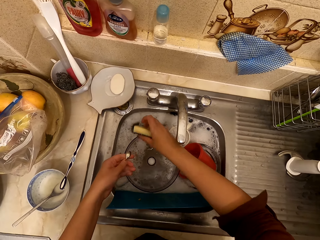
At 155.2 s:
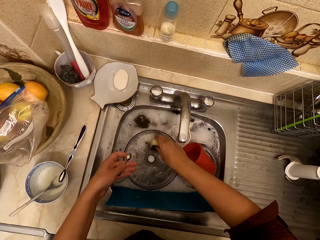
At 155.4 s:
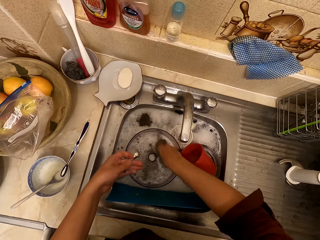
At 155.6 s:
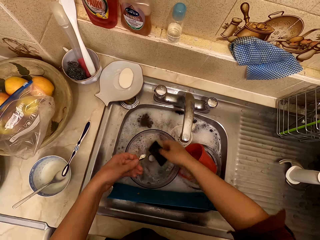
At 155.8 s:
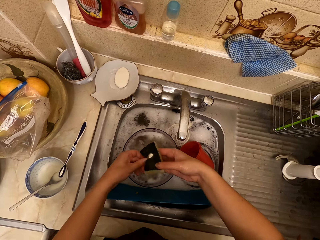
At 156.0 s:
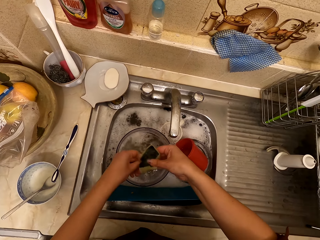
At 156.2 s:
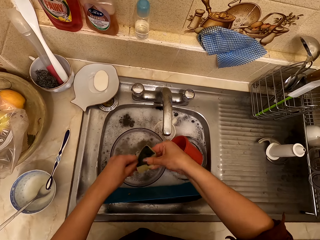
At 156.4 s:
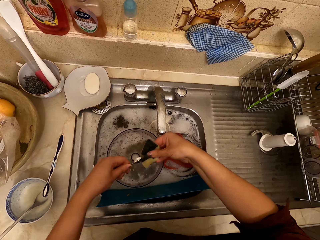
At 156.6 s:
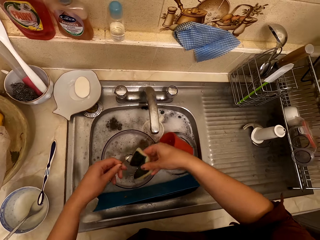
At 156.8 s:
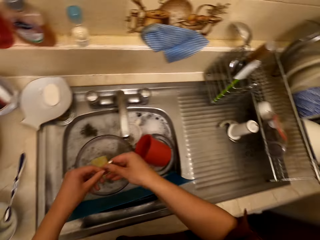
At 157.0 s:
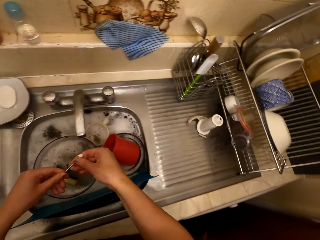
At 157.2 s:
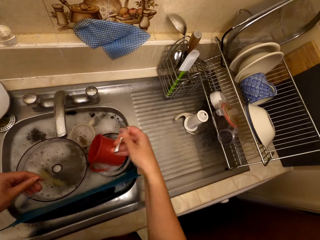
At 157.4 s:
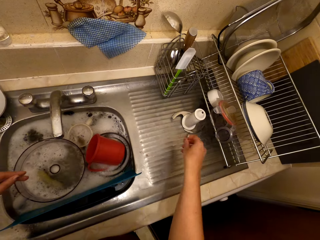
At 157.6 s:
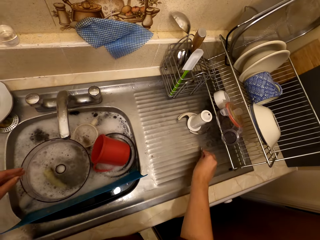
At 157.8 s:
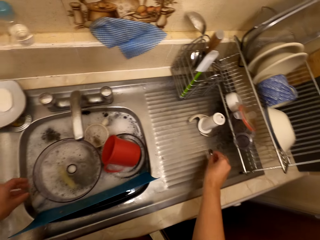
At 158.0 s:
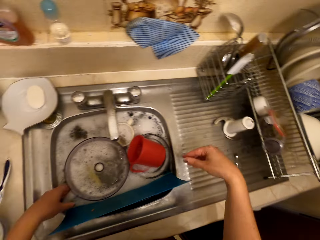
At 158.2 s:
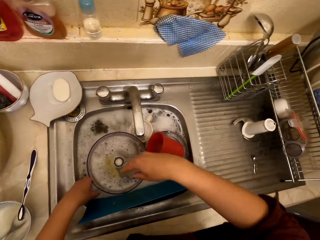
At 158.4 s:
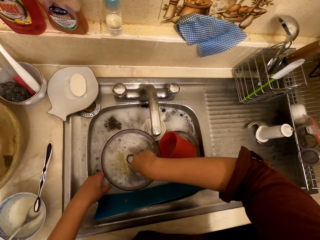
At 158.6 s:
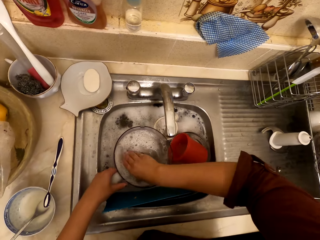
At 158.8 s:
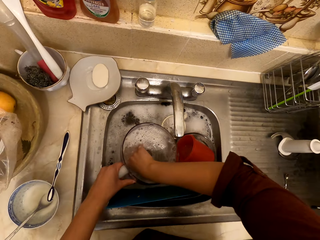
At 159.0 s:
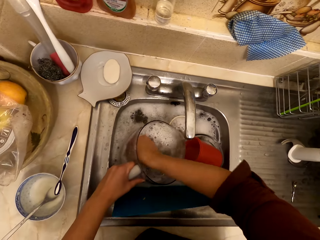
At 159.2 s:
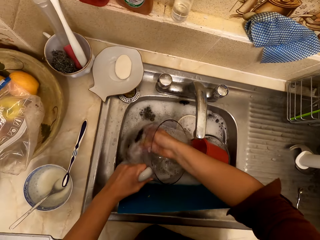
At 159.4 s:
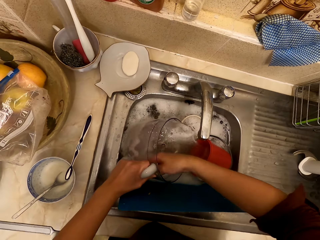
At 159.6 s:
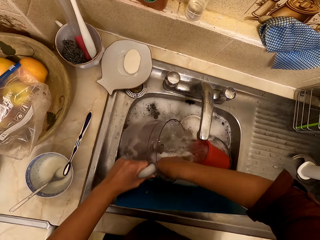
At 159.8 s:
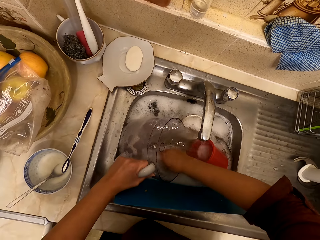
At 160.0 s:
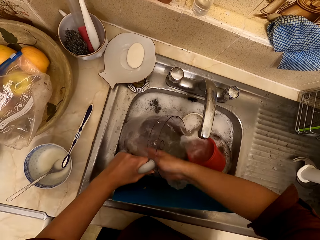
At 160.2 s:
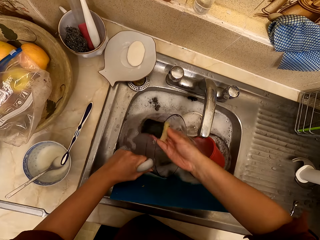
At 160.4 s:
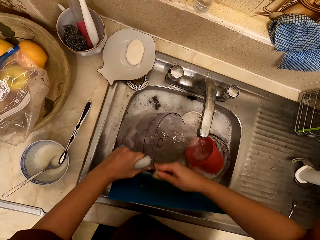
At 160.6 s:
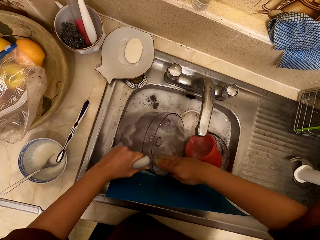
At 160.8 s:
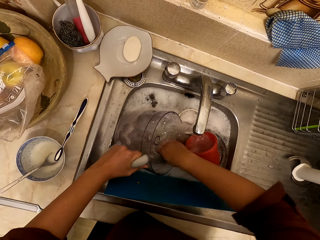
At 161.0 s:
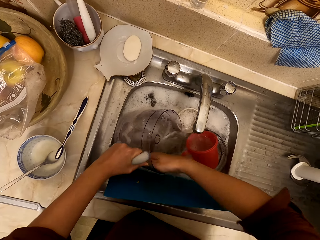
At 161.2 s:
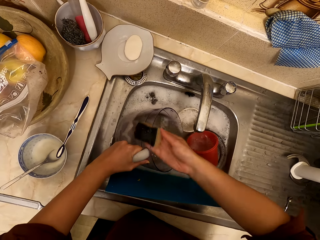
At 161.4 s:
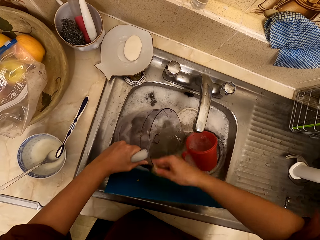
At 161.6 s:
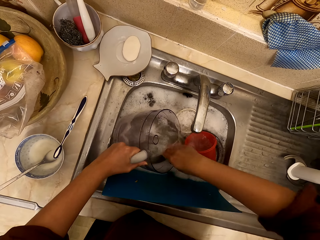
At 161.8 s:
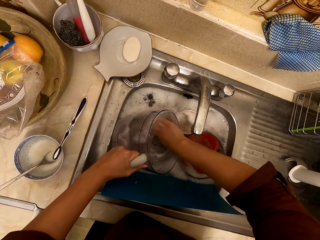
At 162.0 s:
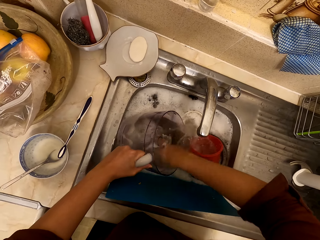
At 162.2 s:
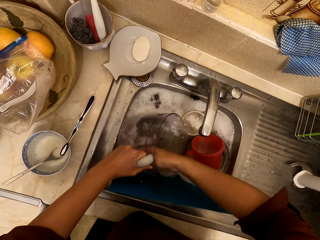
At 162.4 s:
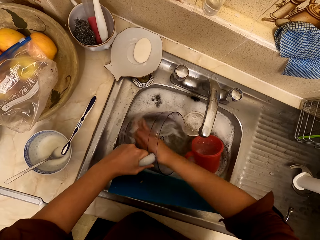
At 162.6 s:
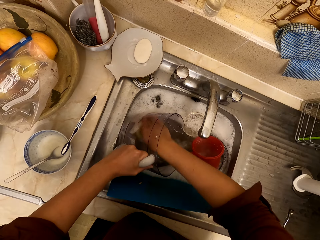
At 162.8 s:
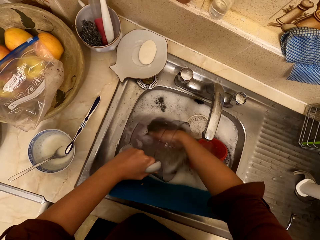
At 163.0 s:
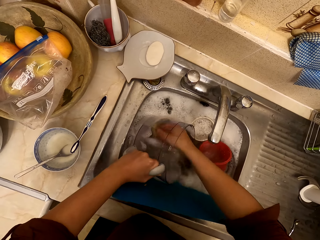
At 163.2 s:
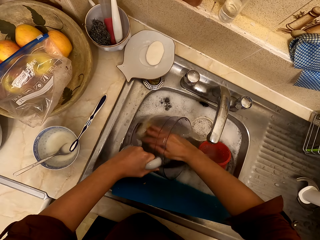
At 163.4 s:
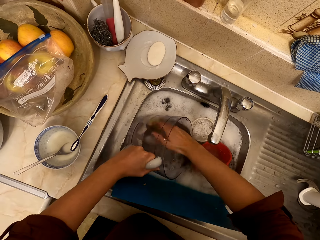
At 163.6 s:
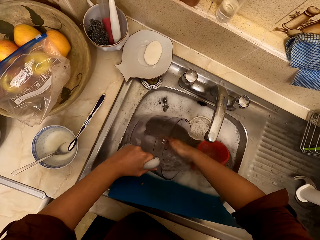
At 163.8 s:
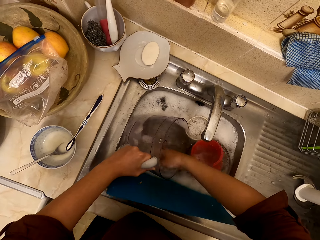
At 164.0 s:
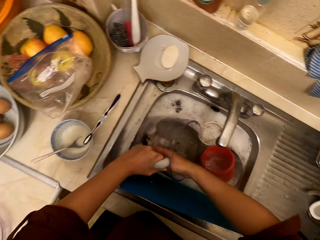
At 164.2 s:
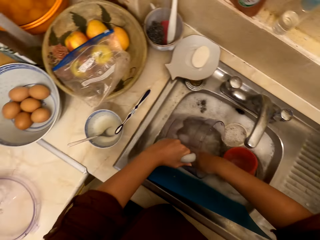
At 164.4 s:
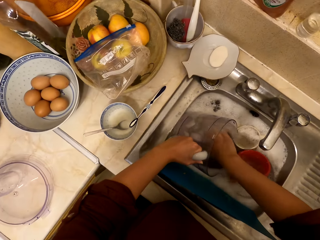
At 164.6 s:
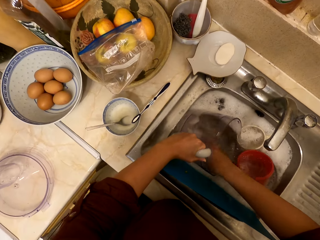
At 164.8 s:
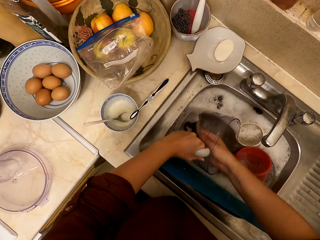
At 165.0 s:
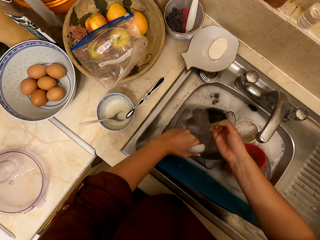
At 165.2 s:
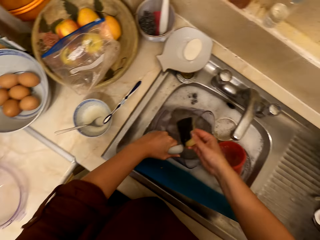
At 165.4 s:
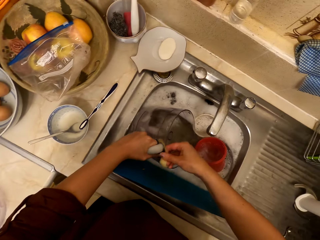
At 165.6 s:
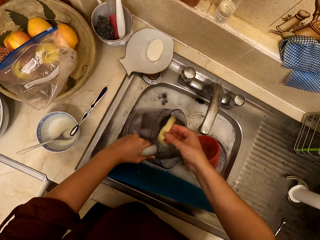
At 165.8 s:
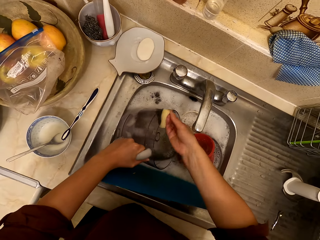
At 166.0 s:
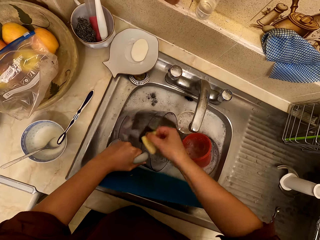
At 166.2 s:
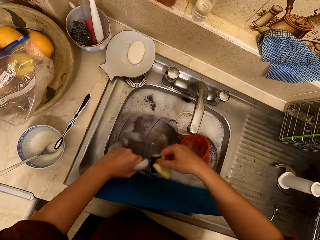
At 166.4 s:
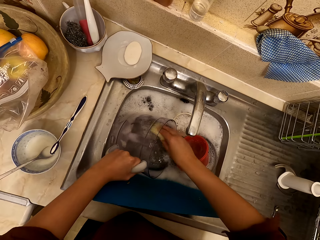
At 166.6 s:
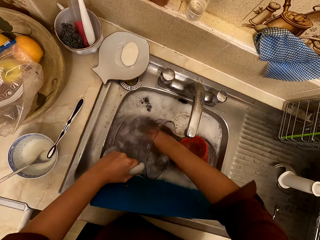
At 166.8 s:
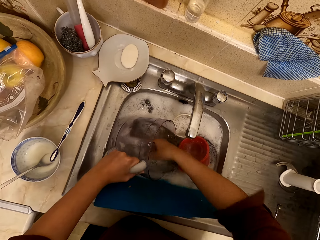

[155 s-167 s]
The camera wearer holds the spoon. They wash the spoon with the scouring pad. They put the spoon on the sink counter. They hold the sponge. They wash the bowl with the scouring rack. They hold the bowl.

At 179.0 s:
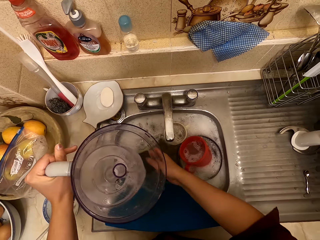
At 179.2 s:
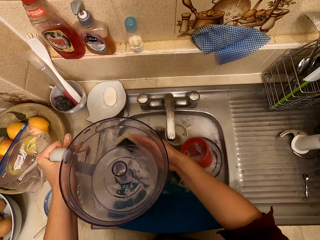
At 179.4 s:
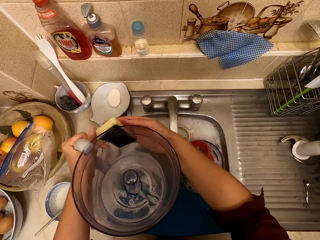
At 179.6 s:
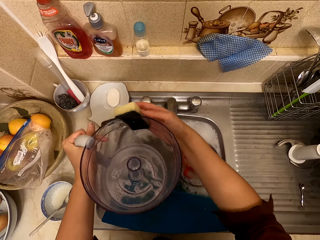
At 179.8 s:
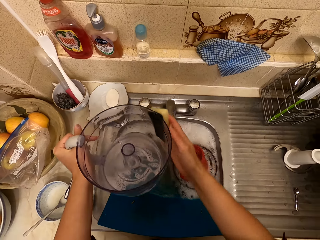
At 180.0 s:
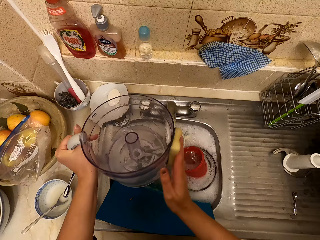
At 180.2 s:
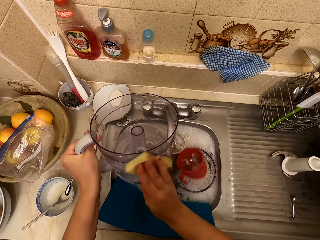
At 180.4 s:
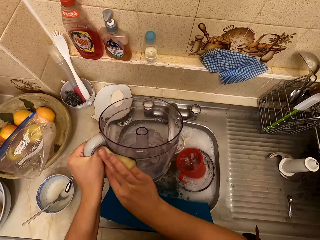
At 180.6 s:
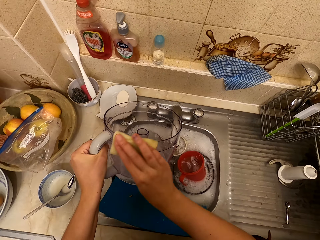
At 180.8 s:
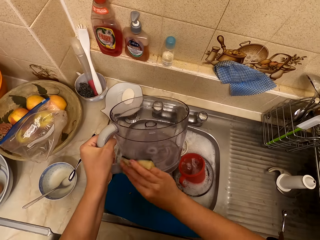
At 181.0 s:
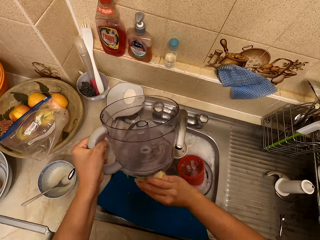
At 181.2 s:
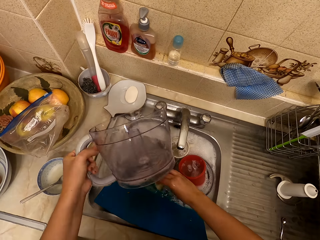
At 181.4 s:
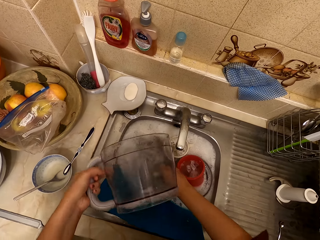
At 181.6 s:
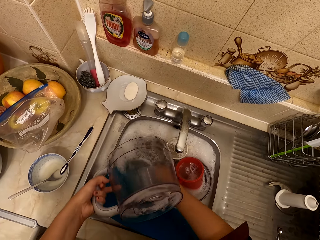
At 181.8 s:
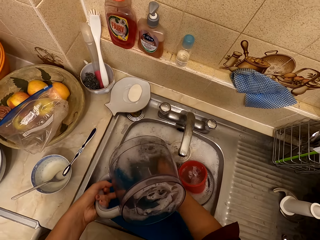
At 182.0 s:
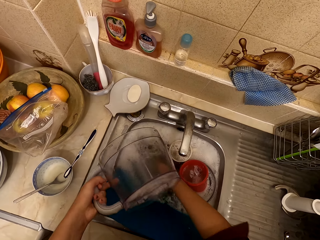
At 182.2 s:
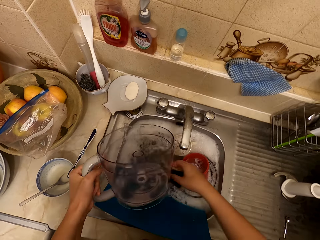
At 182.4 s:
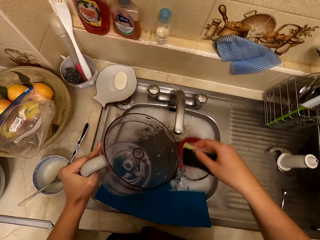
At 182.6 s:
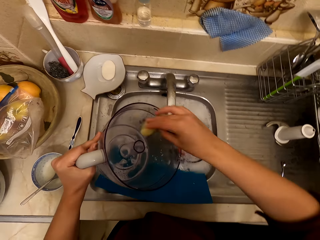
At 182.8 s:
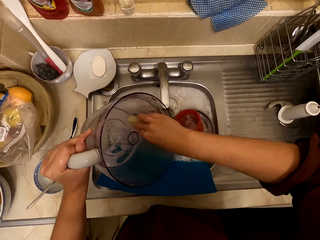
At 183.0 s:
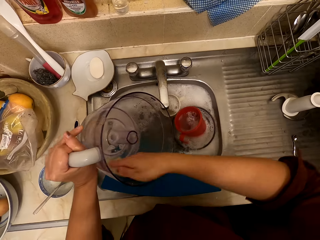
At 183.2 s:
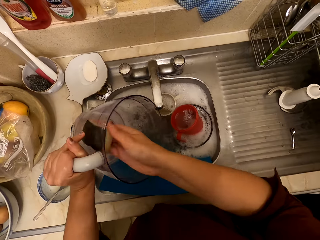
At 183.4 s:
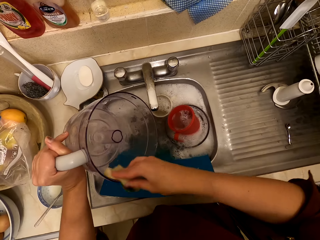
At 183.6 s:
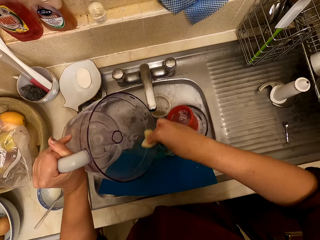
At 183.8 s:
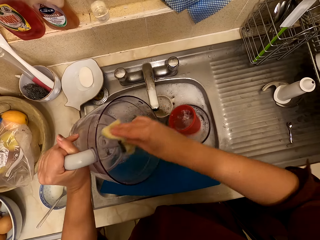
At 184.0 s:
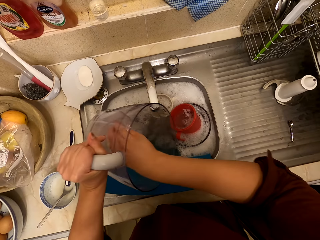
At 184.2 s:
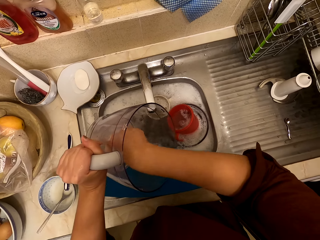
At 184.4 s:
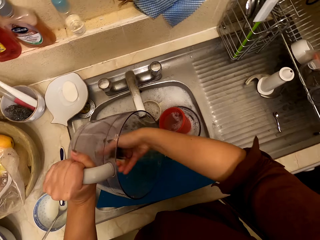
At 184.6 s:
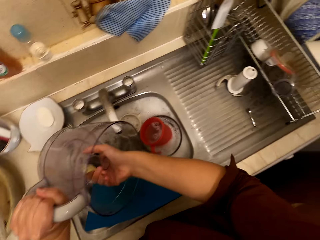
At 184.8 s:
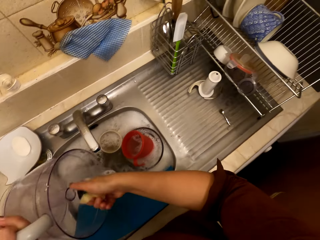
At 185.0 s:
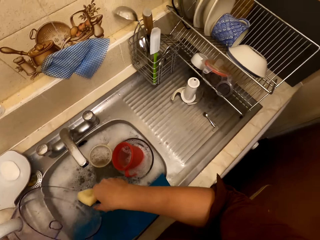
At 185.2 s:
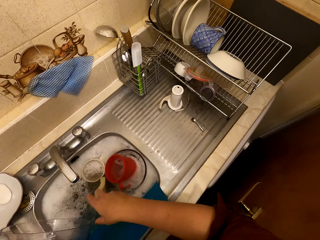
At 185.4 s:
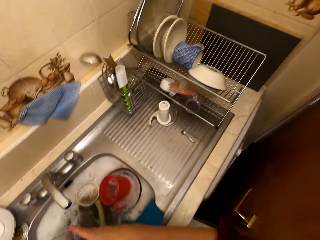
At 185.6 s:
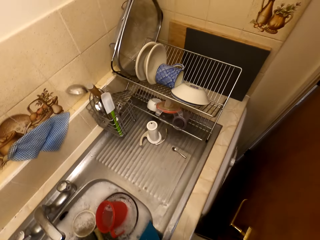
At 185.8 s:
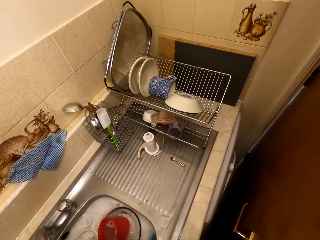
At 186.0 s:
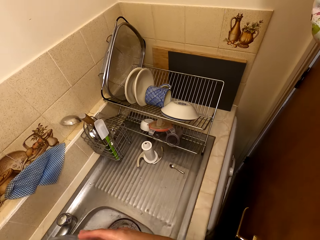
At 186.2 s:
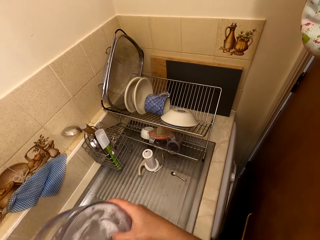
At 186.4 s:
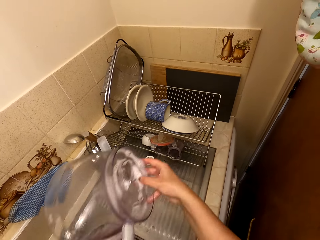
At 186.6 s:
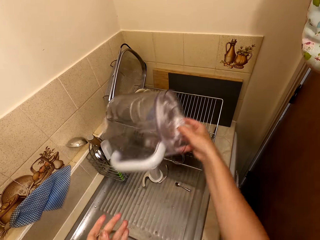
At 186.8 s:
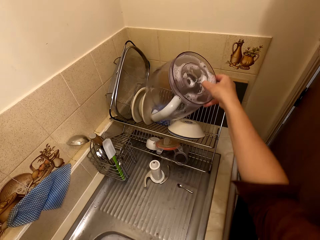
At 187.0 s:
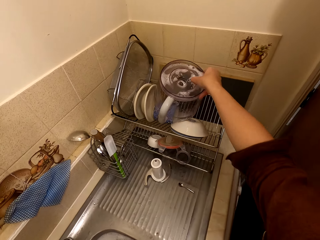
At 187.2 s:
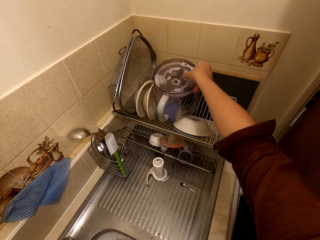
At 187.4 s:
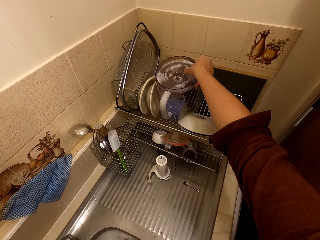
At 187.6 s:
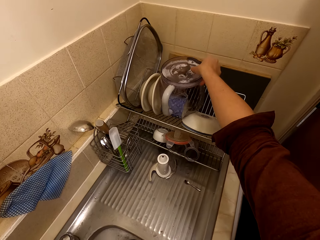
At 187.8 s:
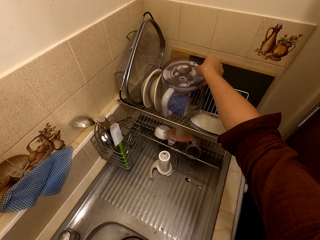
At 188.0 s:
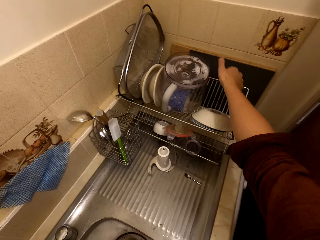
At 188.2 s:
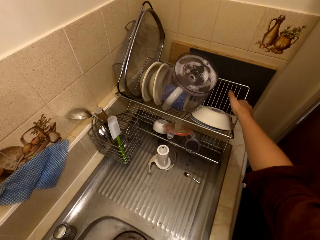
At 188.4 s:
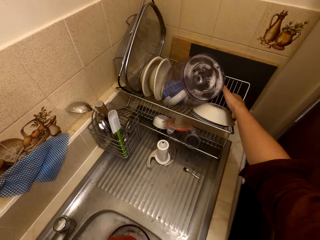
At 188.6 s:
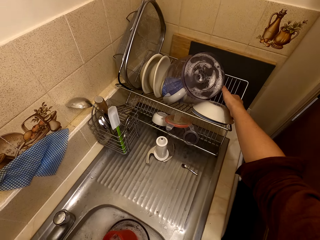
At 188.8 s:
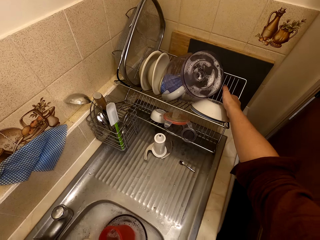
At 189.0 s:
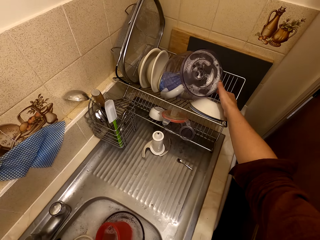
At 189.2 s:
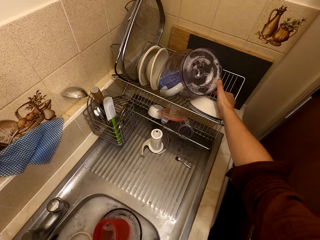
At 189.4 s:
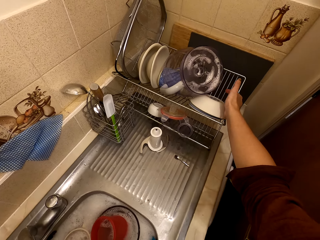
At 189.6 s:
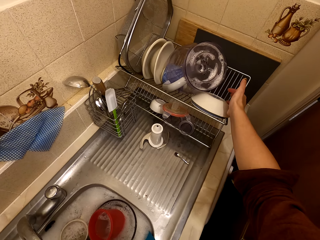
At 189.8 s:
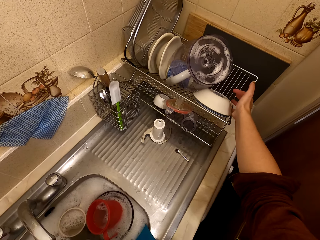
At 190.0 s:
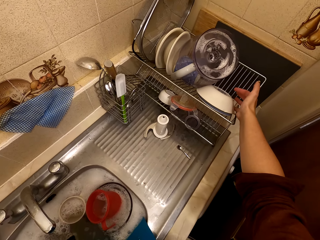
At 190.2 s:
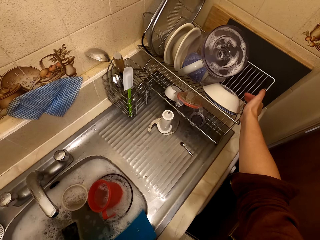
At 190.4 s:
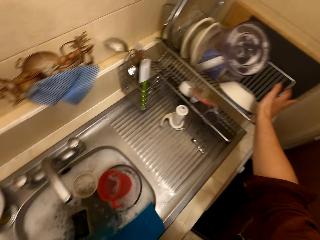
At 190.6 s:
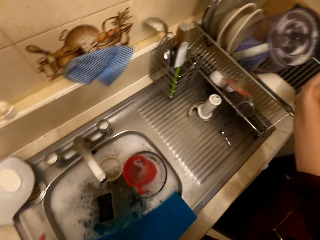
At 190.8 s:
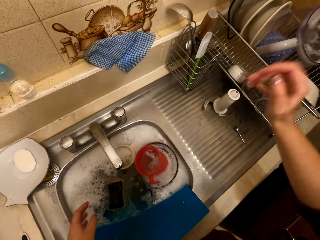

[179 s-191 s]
The camera wearer dips the sponge in the water. They wash the bowl. They dip the sponge in the water. They drop the sponge. They put the bowl on the utensils rack.
